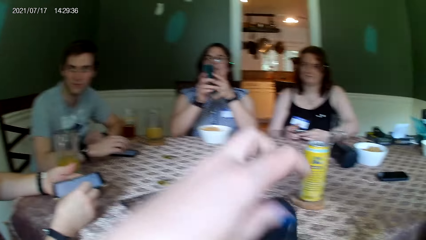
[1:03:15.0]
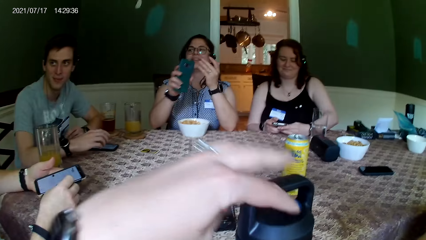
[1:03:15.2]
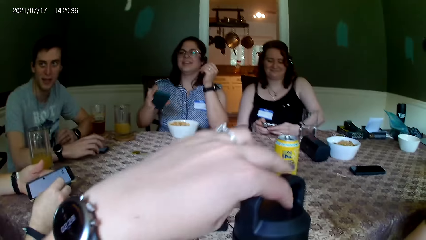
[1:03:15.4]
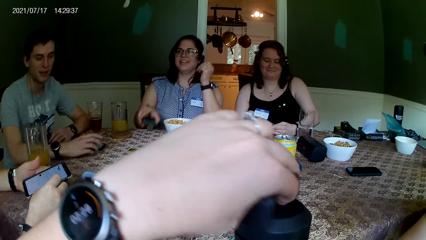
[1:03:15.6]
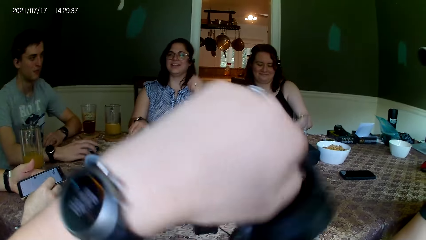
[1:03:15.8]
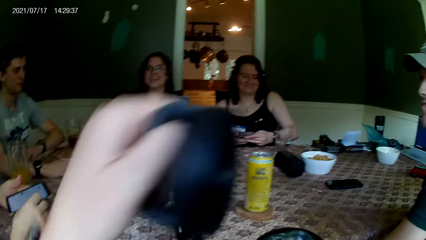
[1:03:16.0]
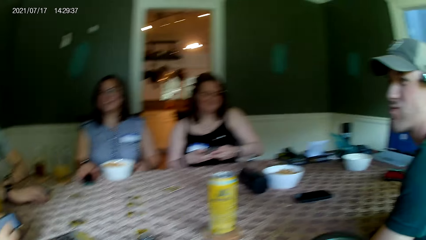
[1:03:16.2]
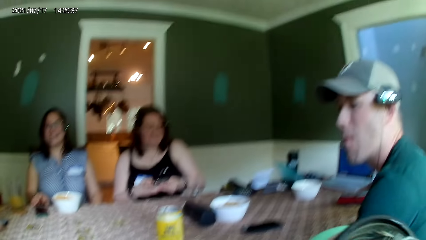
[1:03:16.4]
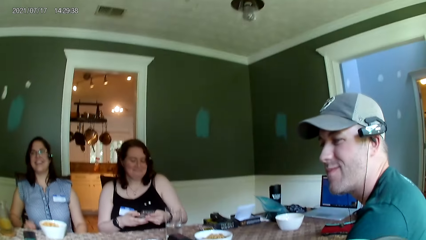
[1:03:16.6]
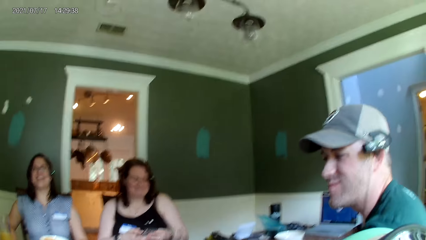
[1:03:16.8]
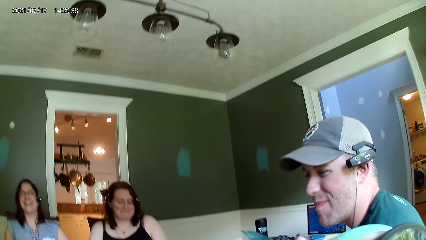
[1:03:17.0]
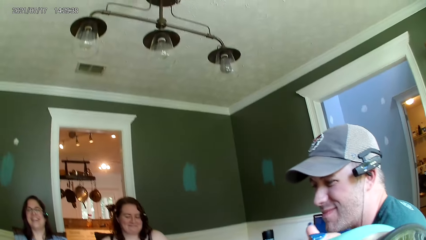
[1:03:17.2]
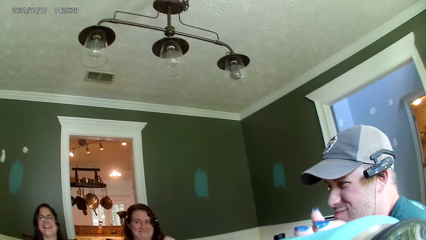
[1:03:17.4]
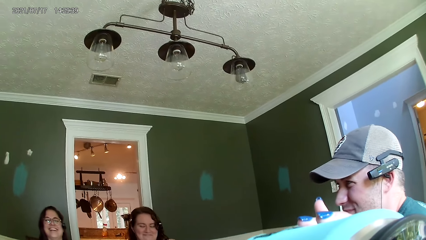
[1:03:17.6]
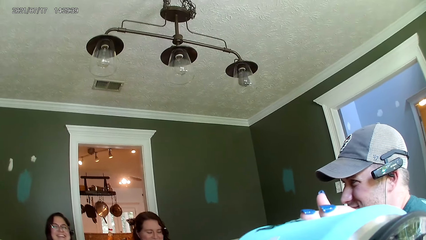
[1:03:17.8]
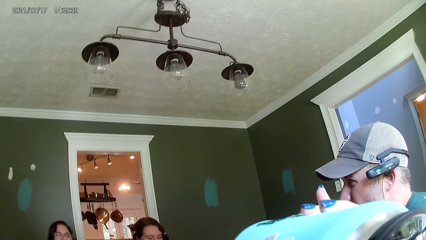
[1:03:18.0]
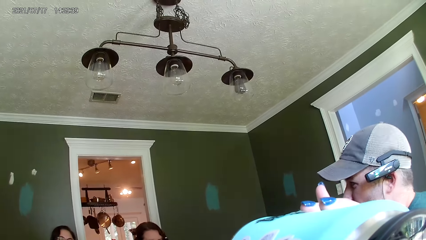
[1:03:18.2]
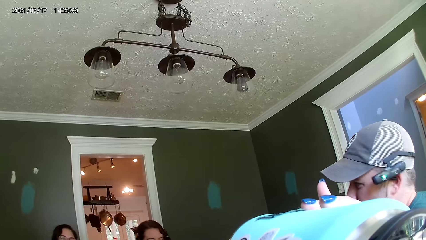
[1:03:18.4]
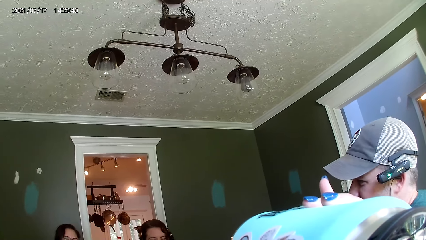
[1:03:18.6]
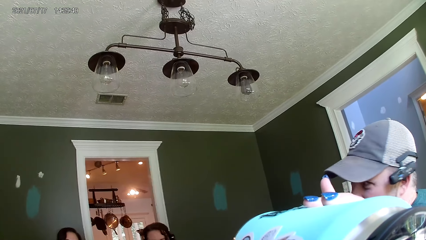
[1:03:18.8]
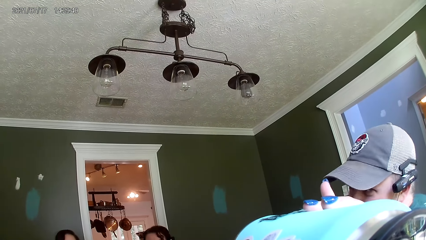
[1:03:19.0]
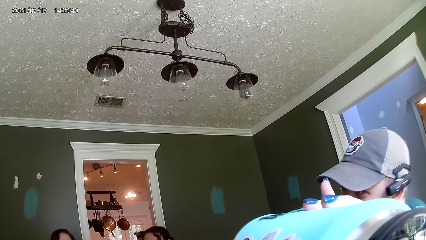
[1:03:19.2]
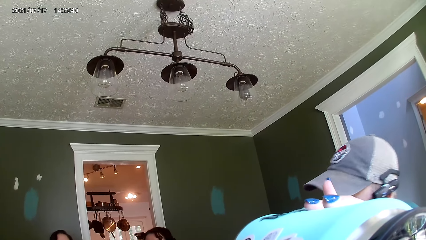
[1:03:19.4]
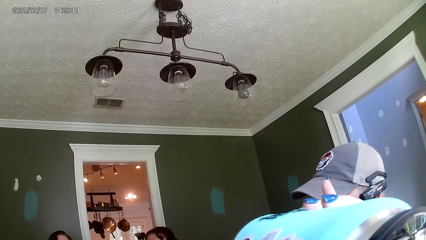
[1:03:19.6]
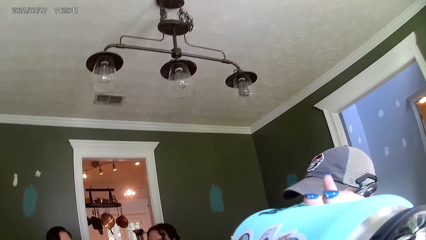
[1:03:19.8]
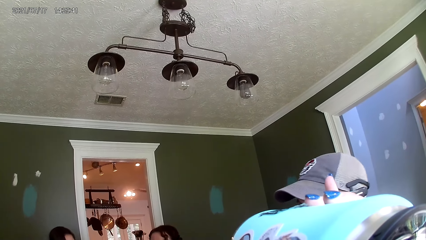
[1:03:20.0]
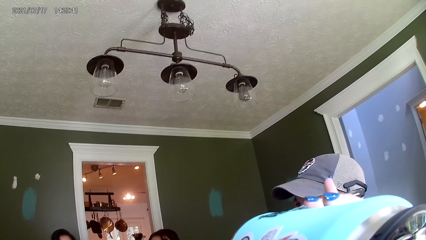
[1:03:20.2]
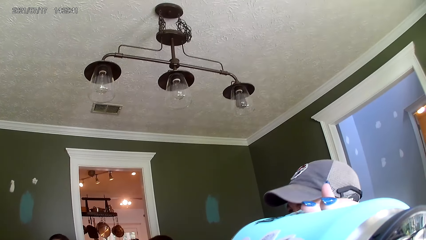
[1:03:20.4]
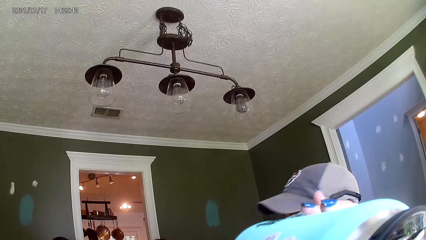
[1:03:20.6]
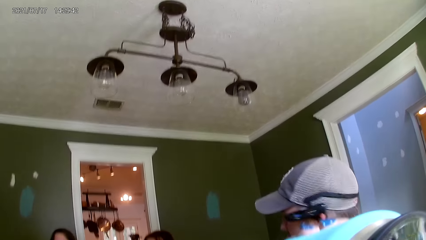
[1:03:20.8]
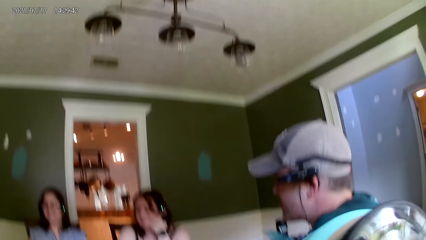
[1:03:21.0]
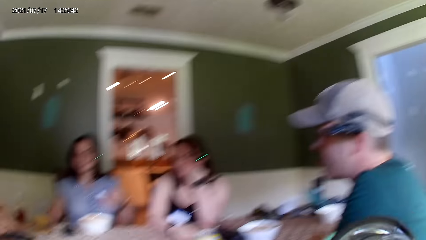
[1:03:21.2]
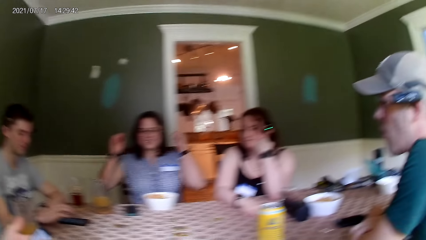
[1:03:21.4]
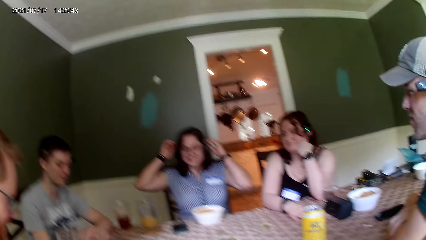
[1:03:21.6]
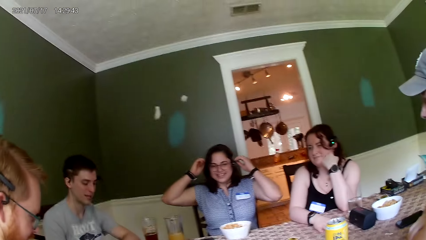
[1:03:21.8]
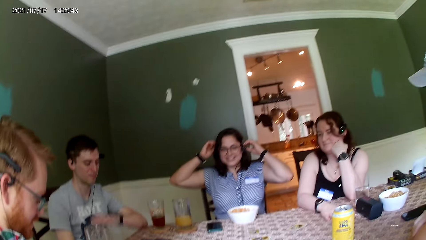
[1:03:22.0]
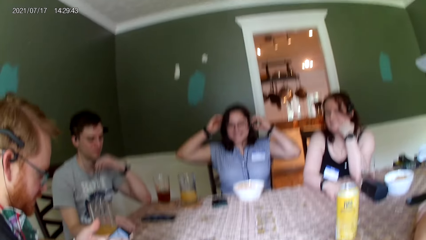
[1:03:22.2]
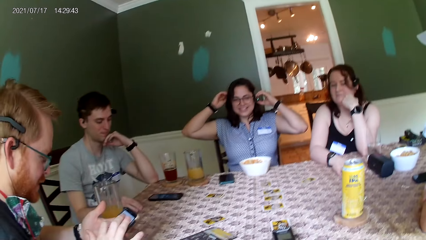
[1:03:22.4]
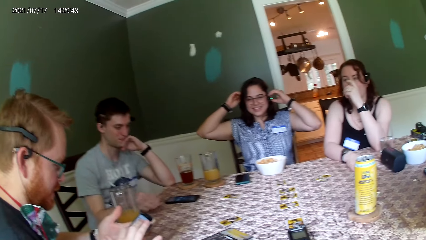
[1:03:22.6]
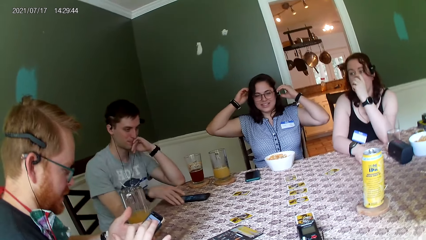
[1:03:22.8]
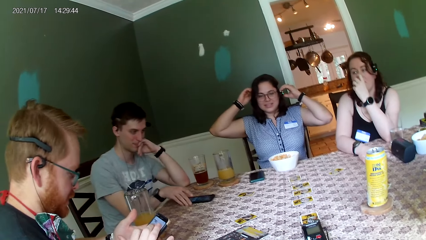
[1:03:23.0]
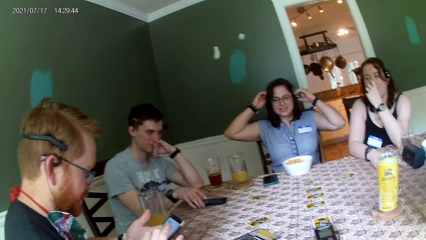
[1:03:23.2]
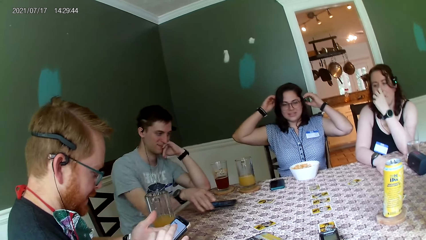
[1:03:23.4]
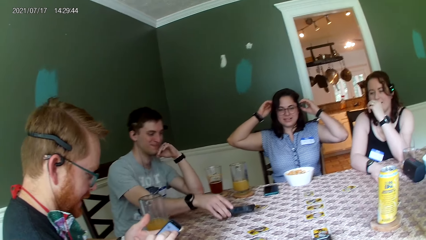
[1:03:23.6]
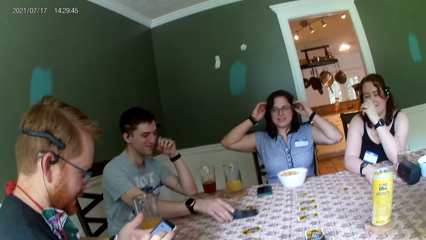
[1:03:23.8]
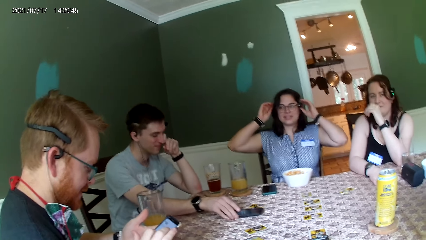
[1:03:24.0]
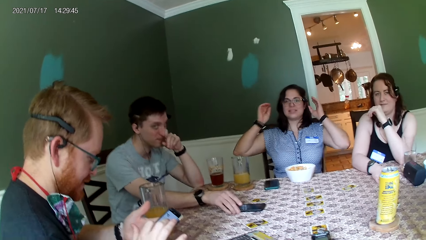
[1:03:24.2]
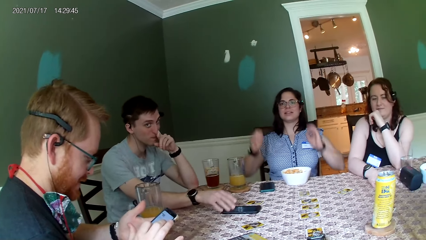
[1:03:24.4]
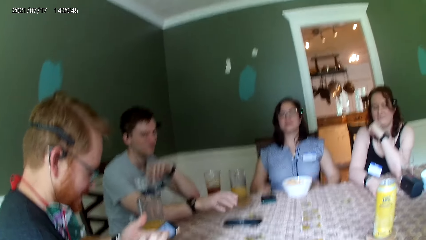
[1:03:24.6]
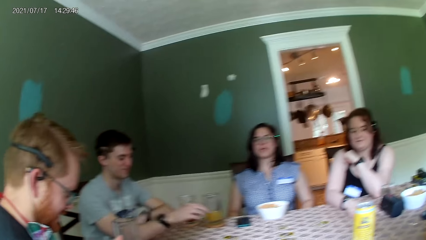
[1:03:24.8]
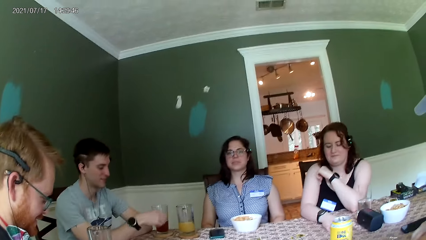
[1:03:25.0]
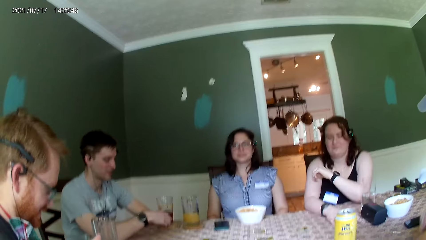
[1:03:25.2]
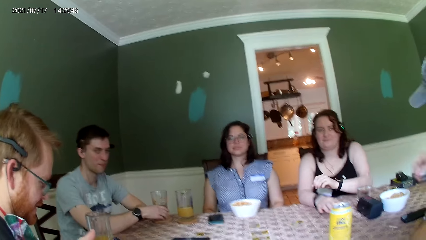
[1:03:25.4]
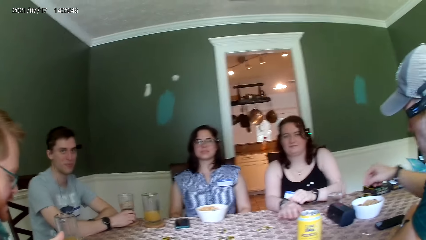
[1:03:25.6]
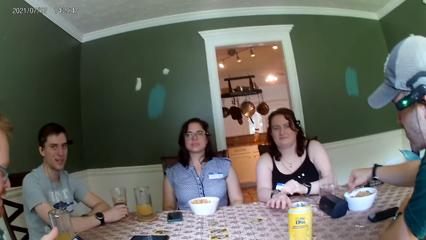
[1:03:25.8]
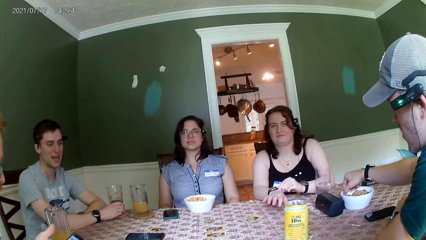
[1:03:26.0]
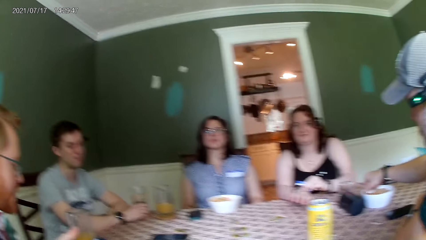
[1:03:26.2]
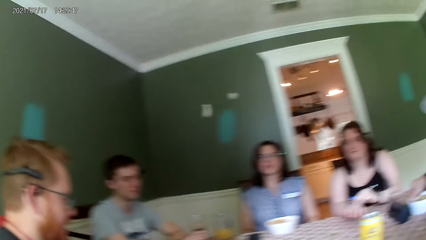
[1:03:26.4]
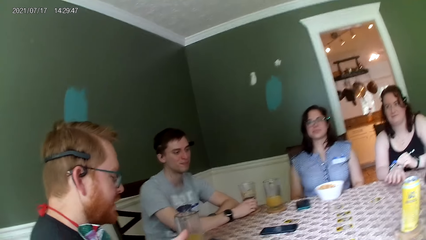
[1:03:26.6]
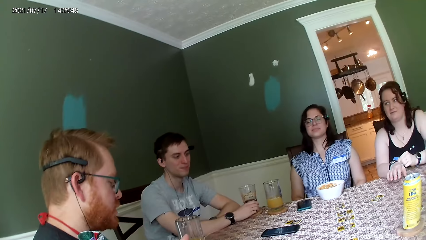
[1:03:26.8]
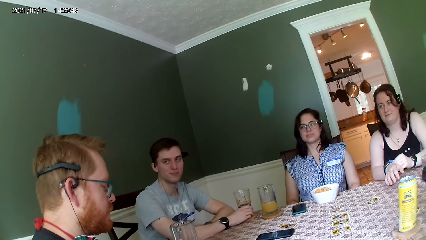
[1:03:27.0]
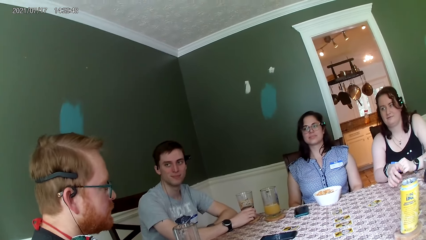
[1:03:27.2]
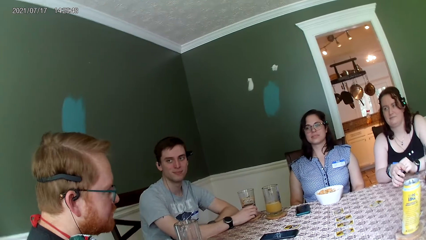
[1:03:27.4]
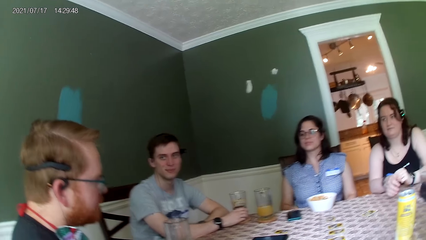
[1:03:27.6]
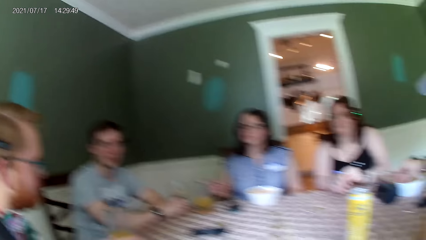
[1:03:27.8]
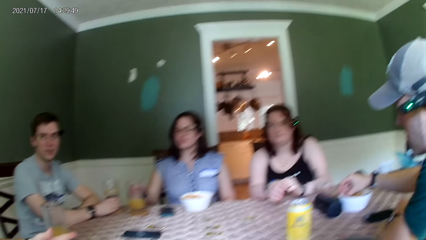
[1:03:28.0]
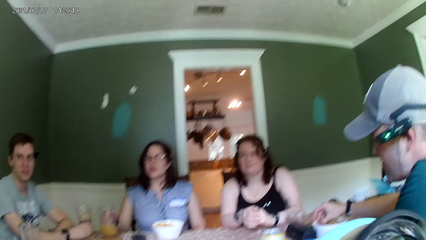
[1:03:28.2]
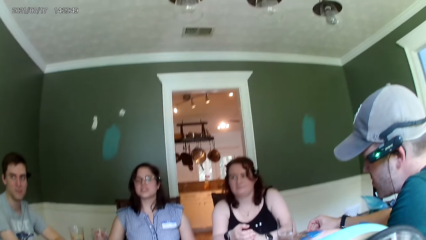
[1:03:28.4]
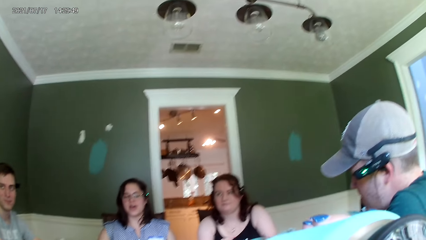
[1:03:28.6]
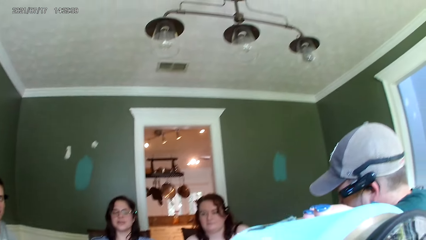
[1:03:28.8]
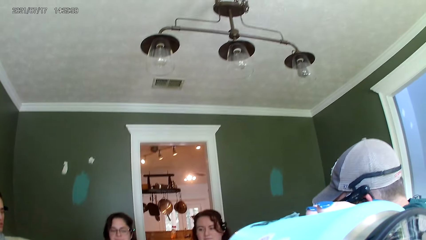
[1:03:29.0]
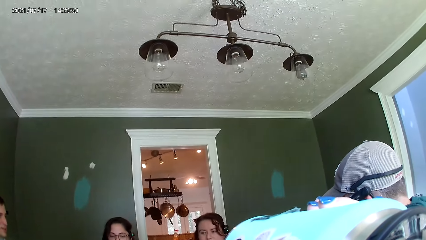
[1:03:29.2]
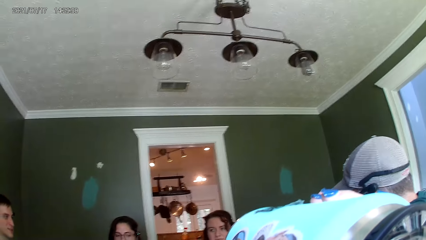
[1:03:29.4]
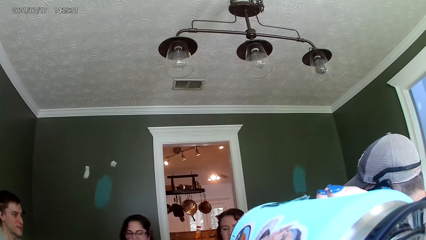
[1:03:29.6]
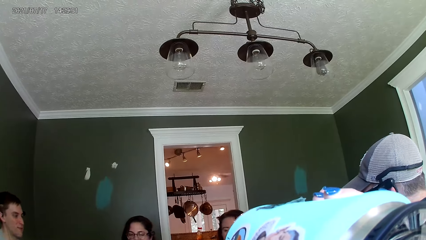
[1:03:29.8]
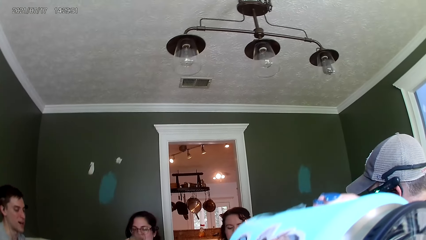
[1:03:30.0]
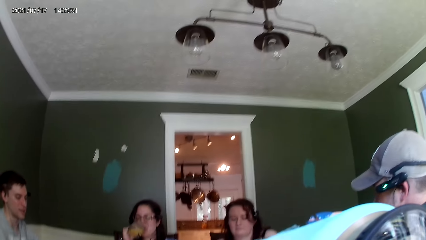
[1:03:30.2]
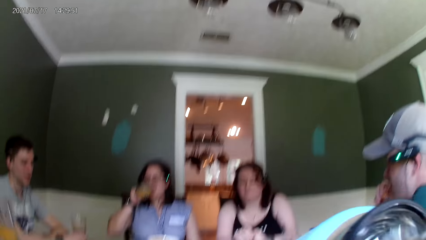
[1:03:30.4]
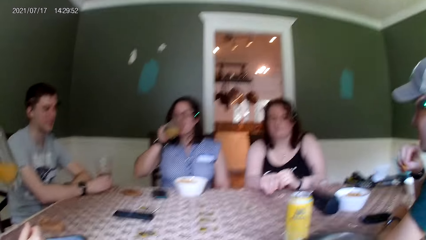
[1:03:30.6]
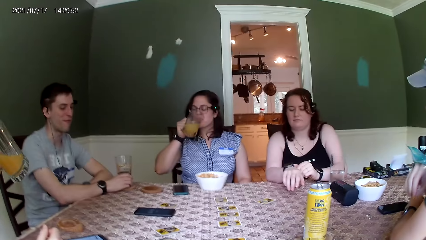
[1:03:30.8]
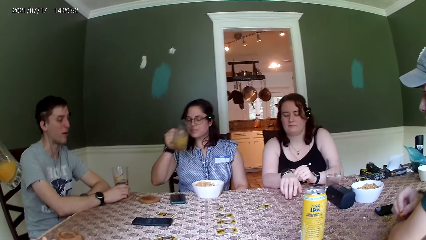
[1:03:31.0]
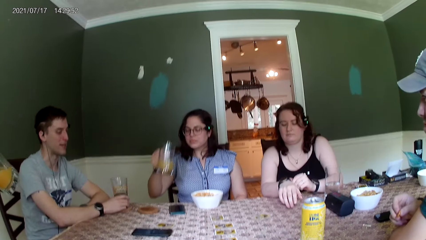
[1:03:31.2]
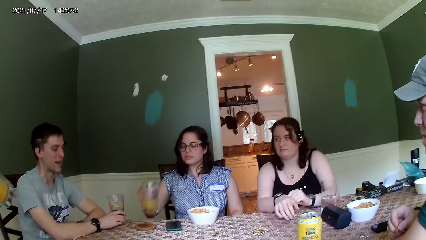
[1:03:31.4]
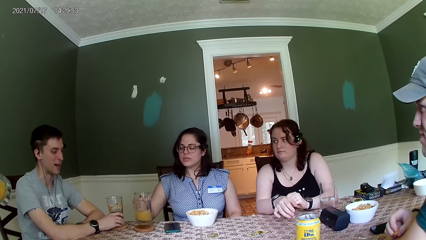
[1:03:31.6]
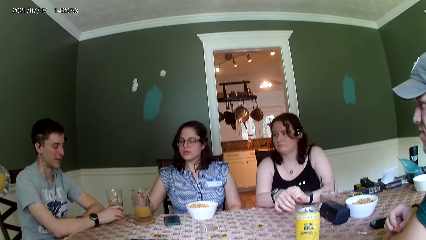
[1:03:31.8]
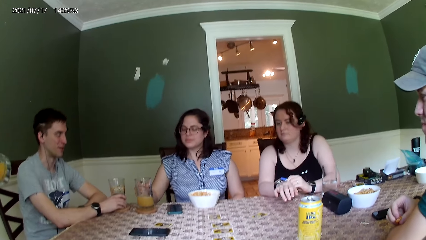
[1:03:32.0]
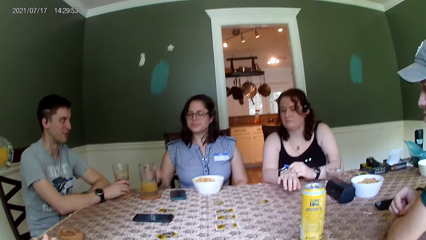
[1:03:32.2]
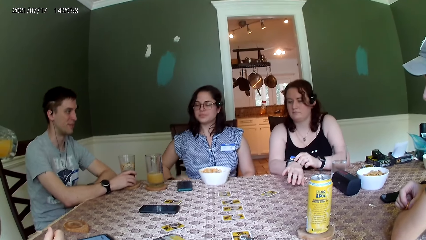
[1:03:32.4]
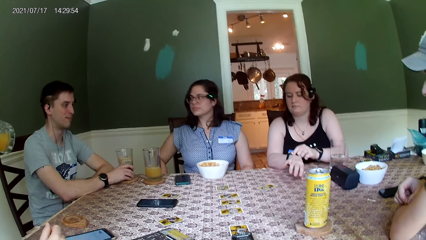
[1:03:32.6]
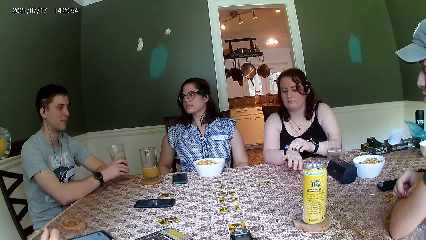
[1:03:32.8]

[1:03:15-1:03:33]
The camera wearer holds the bottle. She opens the bottle with her left hand. A woman places a phone on the table with her right hand. The camera wearer drinks water from the bottle with her right hand. She holds the bottle with the right hand. She looks at the chandelier on the roof. The woman touches her hair with both hands. A man touches his face with his left hand. The man moves a phone on the table with his right hand. The camera wearer looks at a person. Another woman touches a watch on her right hand with her left hand. The first man touches a glass of wine with his right hand. Another man picks a peanut from the plate of peanuts on the table with his right hand. The camera wearer talks to the person. She drinks water from the bottle with her right hand. The first woman places a glass of juice on the table with her right hand. The camera wearer looks at another person.
